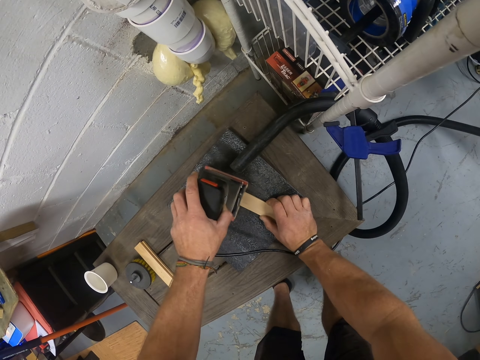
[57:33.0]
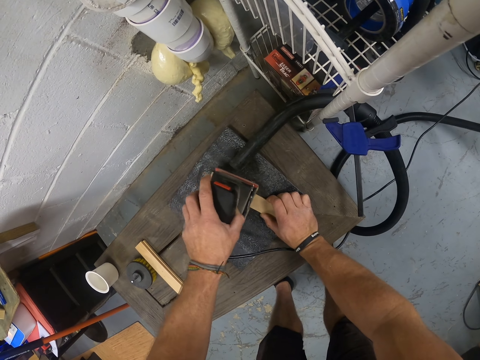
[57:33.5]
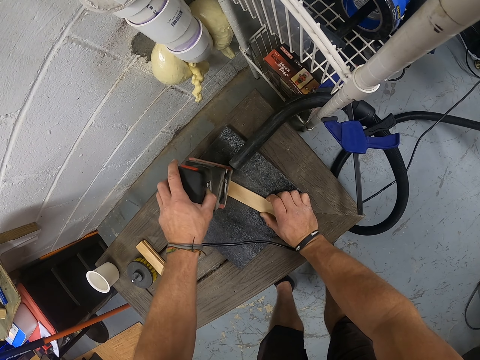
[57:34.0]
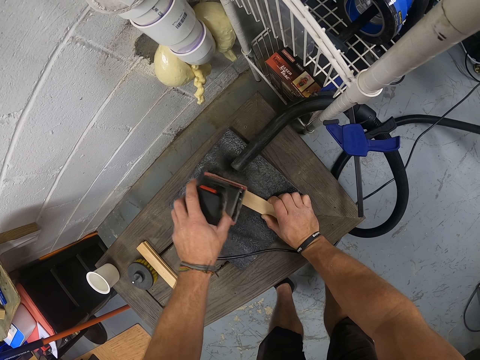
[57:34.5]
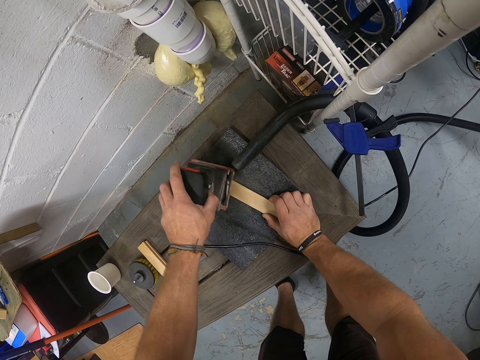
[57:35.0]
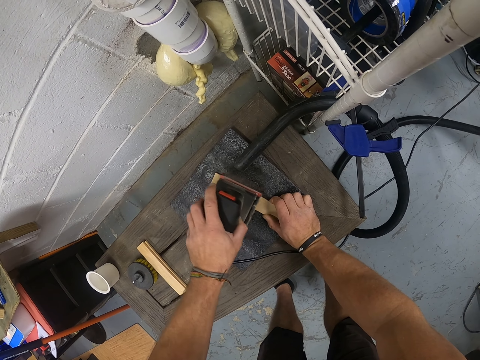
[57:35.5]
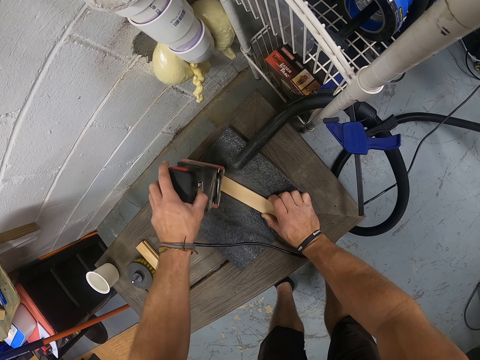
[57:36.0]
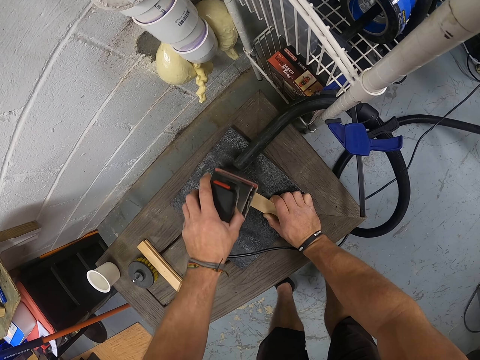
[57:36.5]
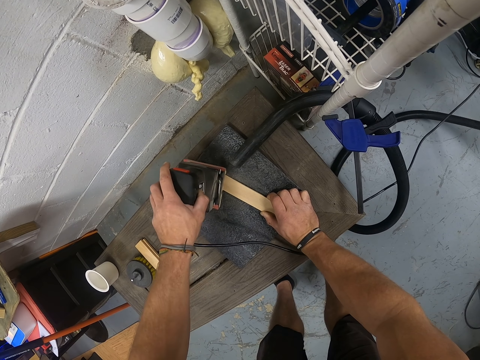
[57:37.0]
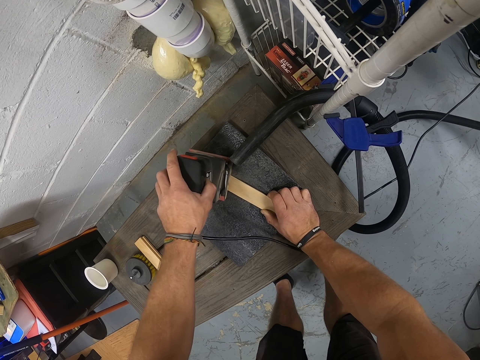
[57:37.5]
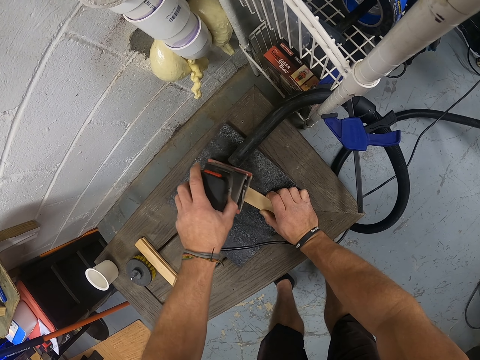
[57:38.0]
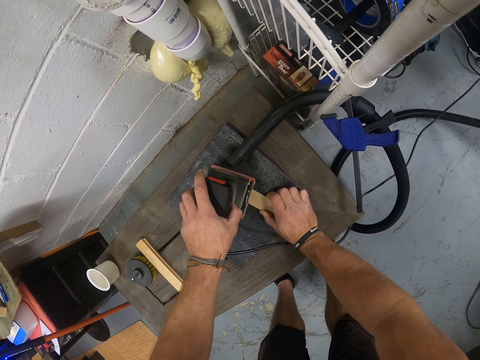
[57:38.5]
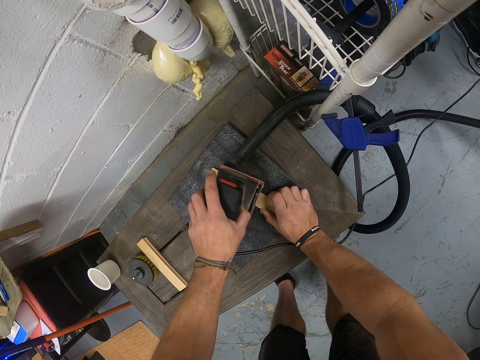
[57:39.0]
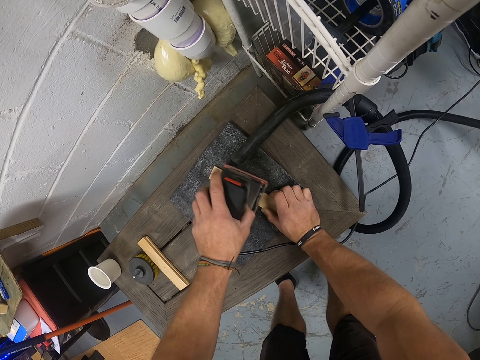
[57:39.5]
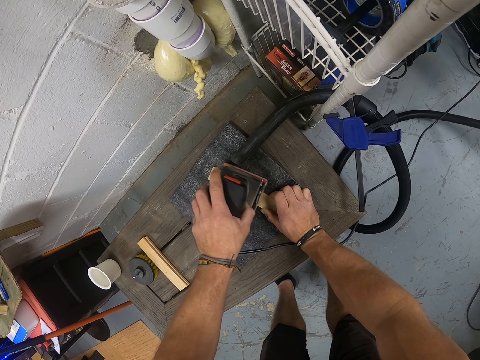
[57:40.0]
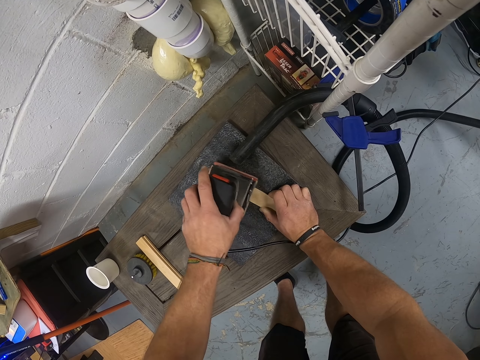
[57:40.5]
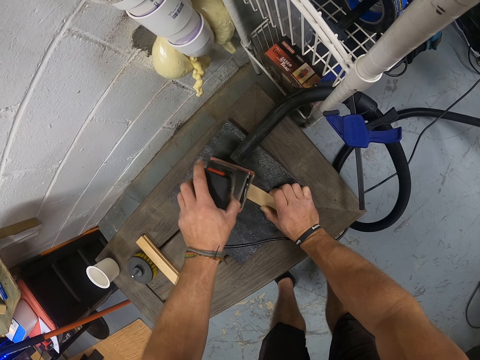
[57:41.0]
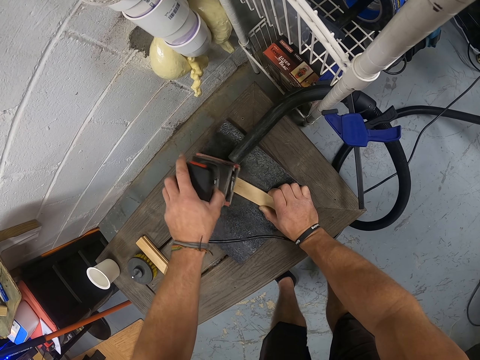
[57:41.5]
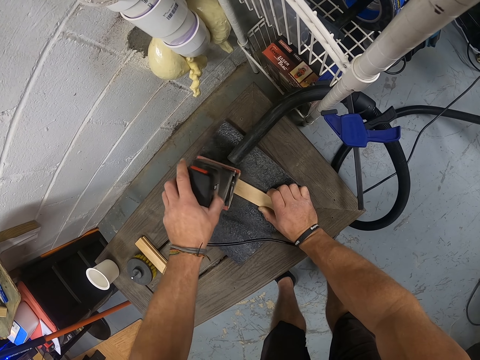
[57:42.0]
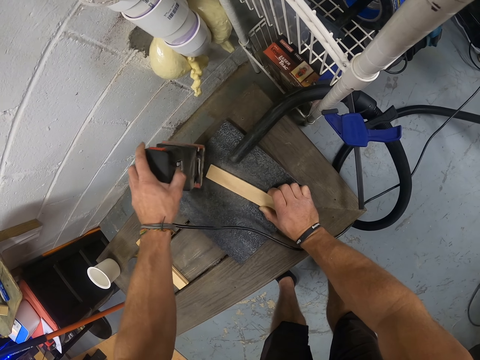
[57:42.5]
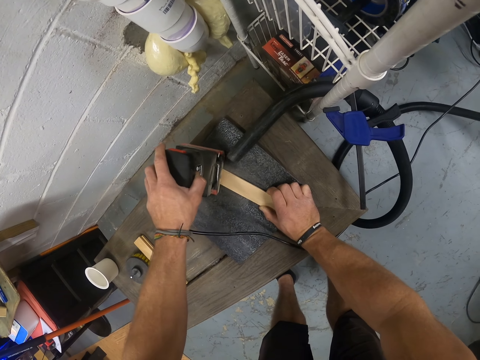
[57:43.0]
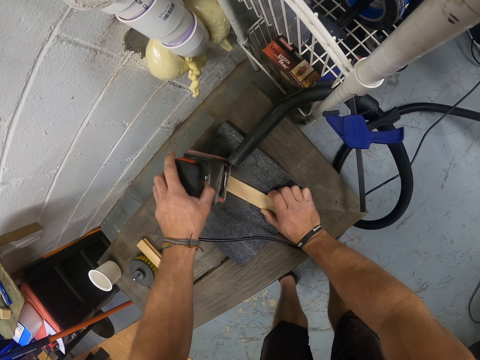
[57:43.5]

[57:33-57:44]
The camera wearer smoothens the piece of wood on the sandpaper grit with the electric planer in his left hand.

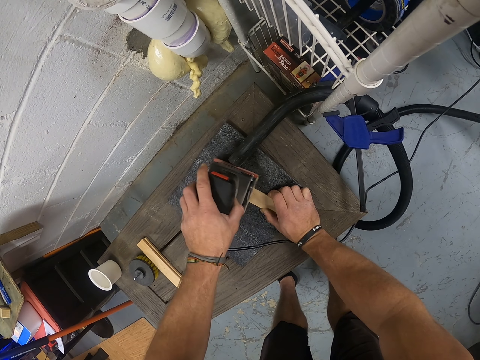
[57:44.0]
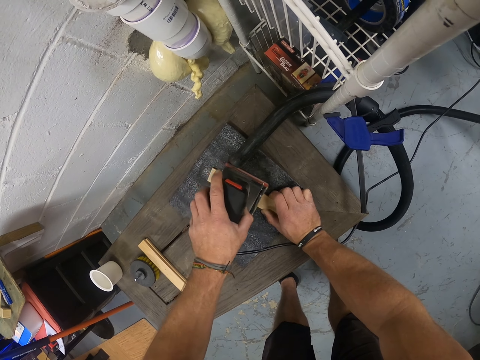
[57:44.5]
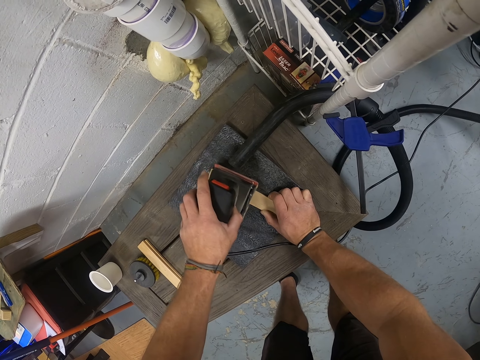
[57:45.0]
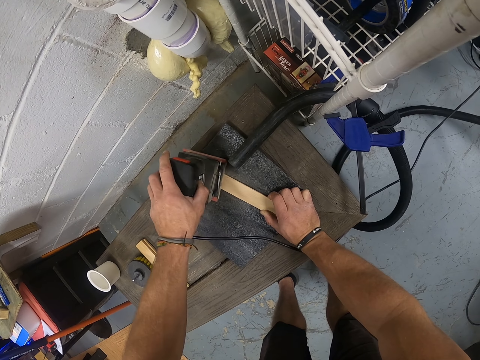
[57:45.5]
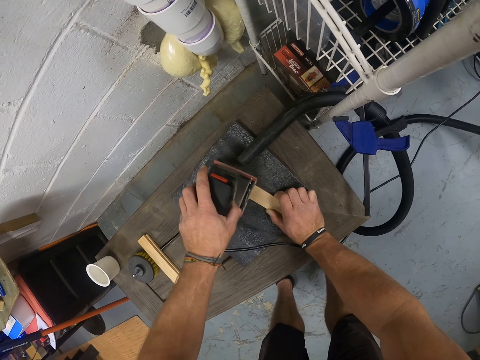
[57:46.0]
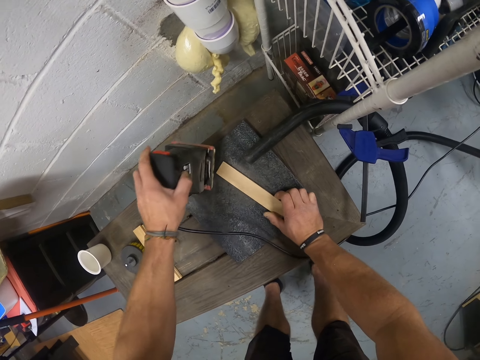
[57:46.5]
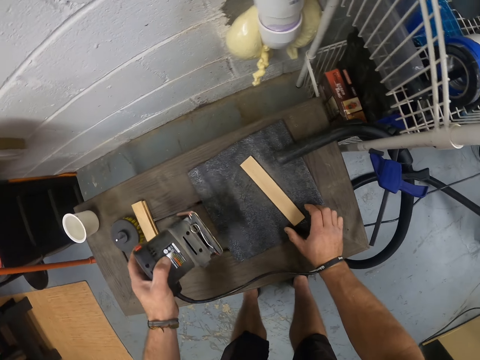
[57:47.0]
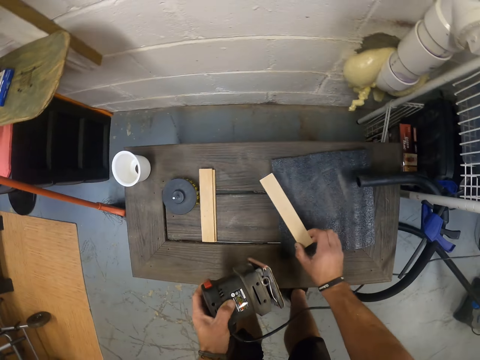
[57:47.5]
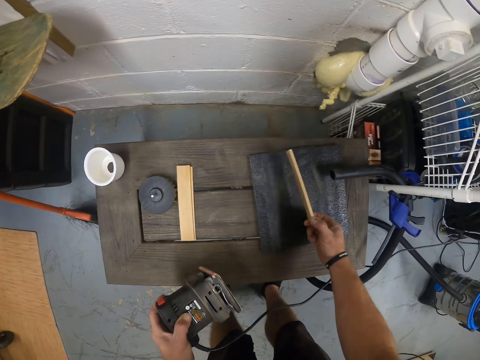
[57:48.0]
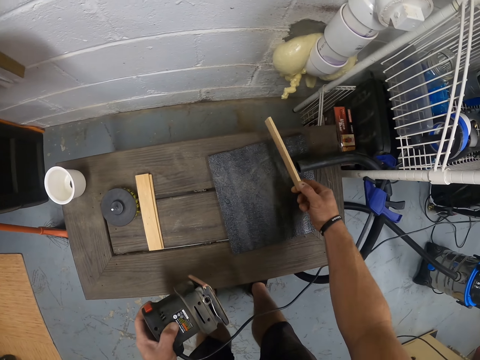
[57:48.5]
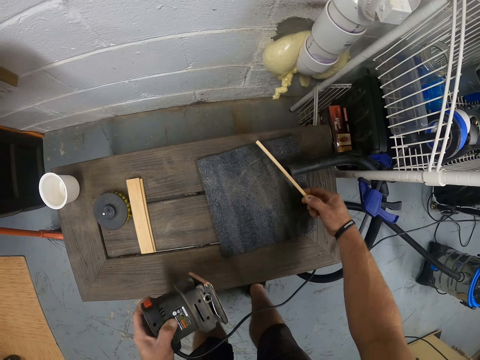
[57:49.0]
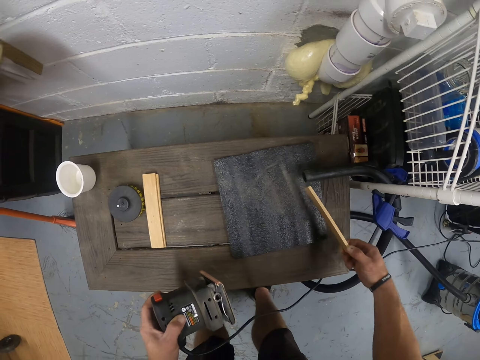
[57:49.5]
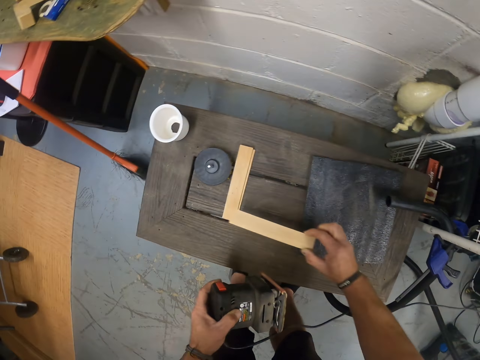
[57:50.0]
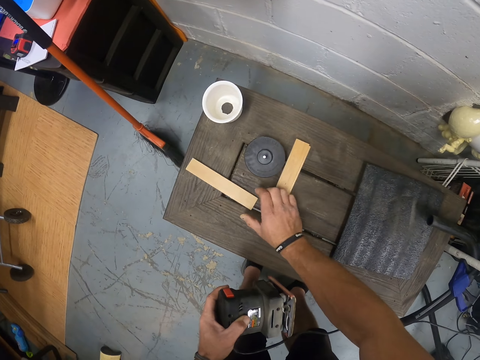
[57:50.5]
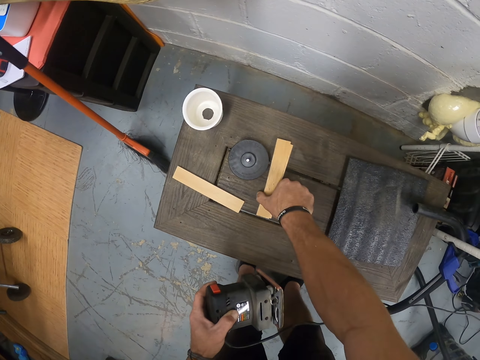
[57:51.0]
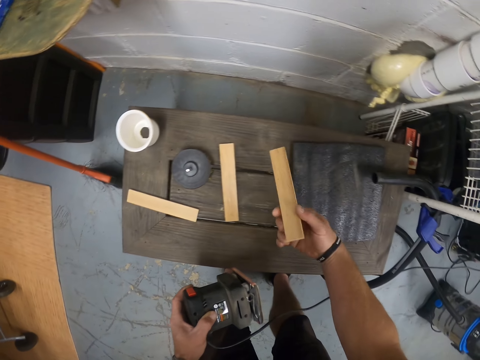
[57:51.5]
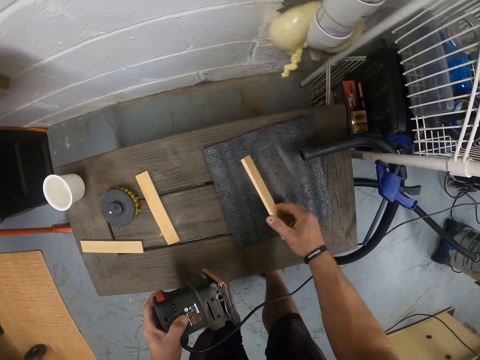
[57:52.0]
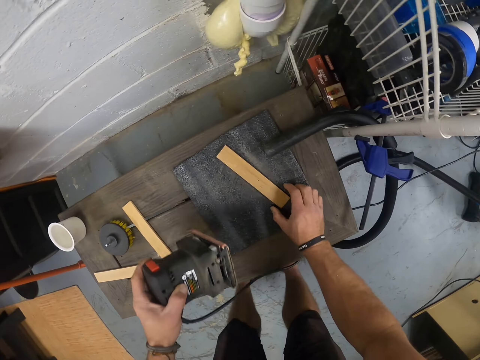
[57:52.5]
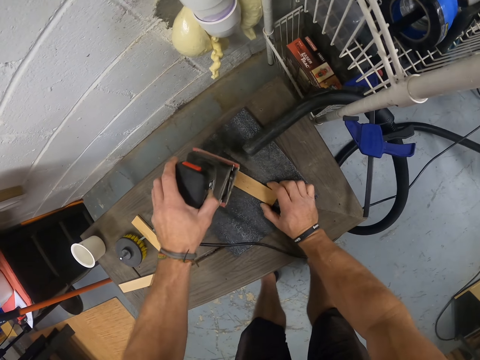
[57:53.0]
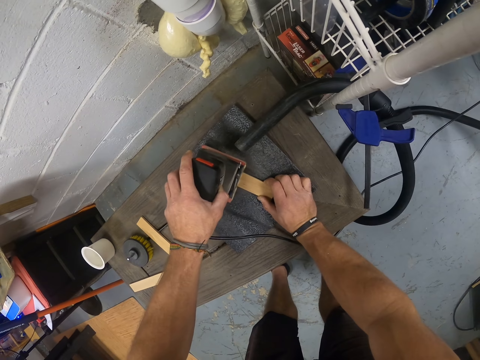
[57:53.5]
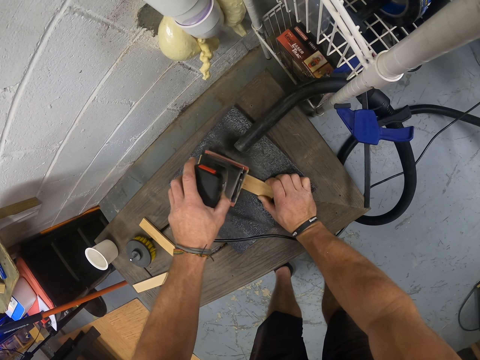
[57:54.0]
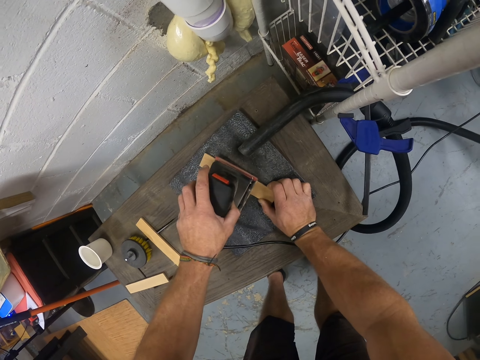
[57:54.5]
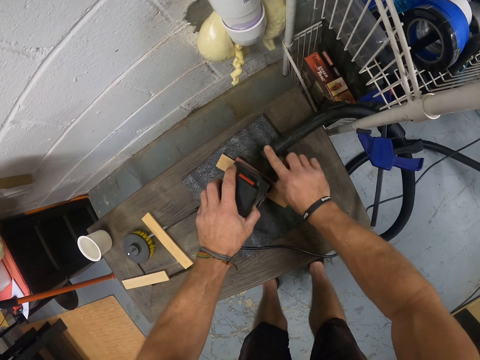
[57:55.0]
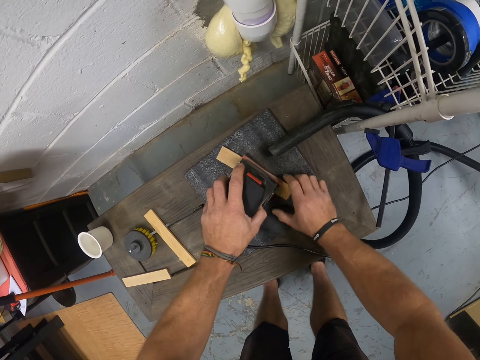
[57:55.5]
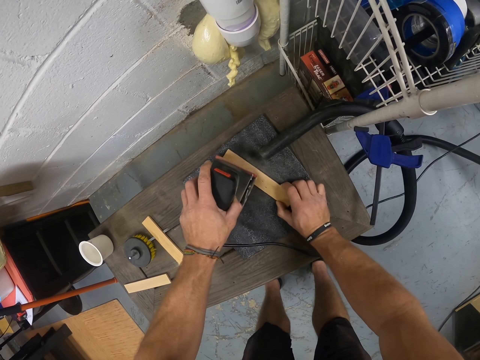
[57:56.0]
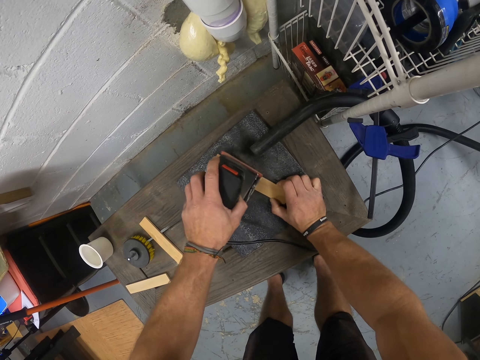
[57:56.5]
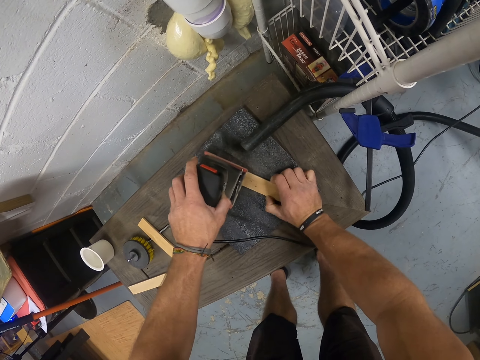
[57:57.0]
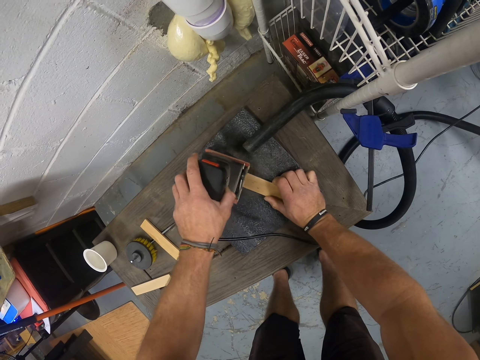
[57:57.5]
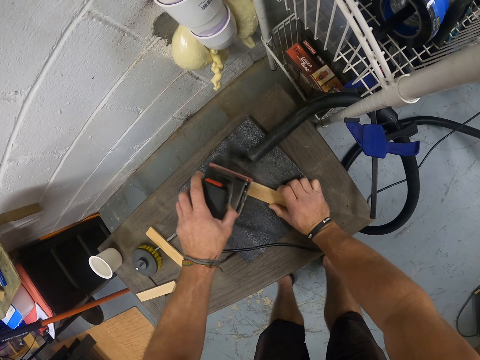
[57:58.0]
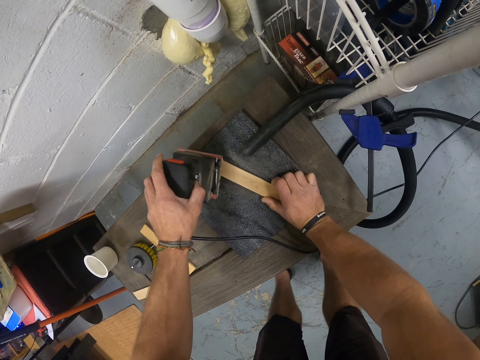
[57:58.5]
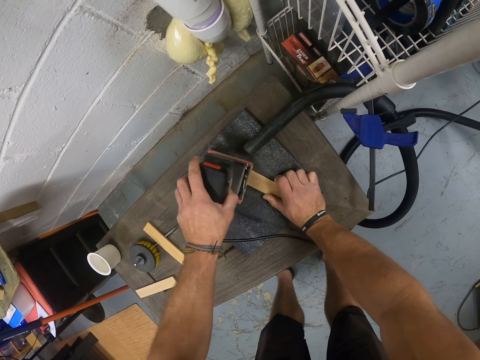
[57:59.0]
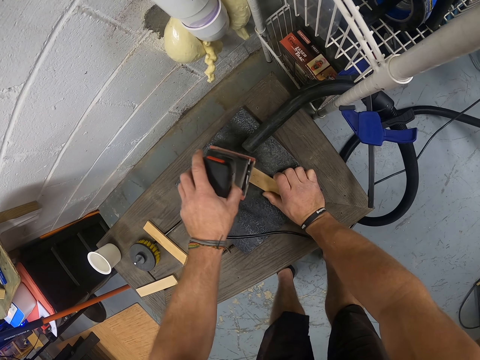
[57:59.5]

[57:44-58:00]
The camera wearer moves the tool from the cardboard piece. He picks the piece of wood from the sandpaper grit with his right hand. He moves the cardboard piece on the table. He blows out dust on the piece of wood in his right hand with the dust collector. He rubs the cardboard on the pipe. He drops the piece of wood on the table with his right hand. He picks the piece of wood from the table with his right hand. He places the piece of wood on the sandpaper grit with his right hand. He smoothens the piece of wood on the sandpaper grit with the electric planer in his left hand. He adjusts the dust collector pipe with his right hand. He holds the pipe with a finger. He holds the piece of wood on the sandpaper grit with his right hand. He pulls the cardboard piece. He smoothens the piece of wood on the sandpaper grit with the electric planer in his left hand.
